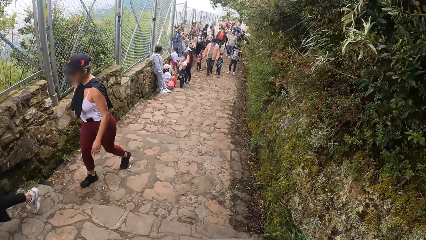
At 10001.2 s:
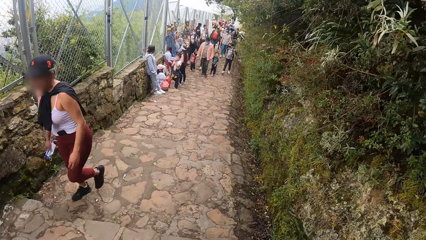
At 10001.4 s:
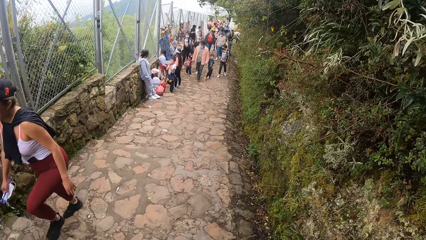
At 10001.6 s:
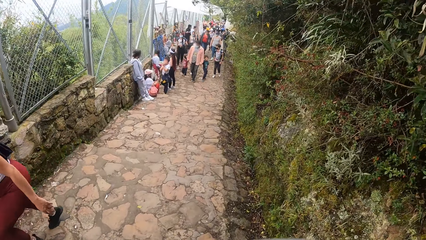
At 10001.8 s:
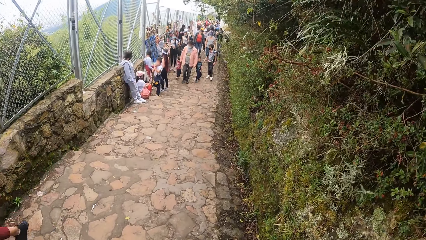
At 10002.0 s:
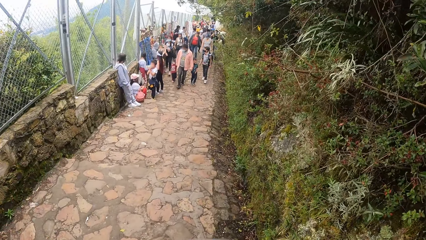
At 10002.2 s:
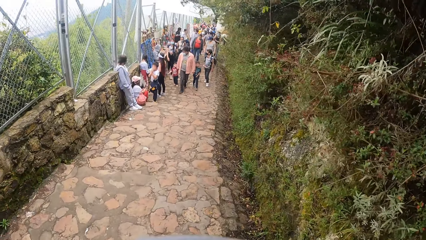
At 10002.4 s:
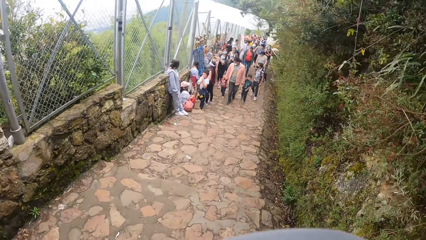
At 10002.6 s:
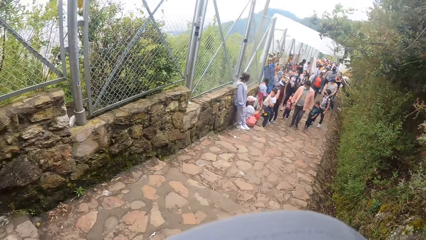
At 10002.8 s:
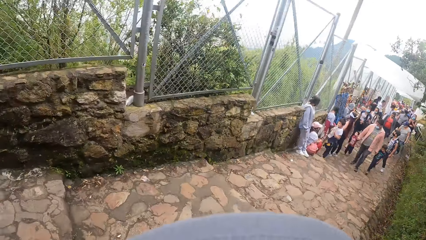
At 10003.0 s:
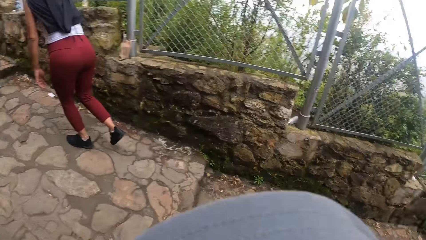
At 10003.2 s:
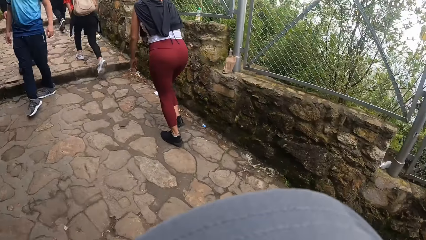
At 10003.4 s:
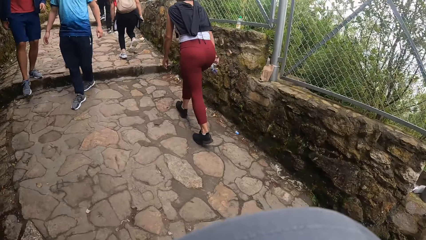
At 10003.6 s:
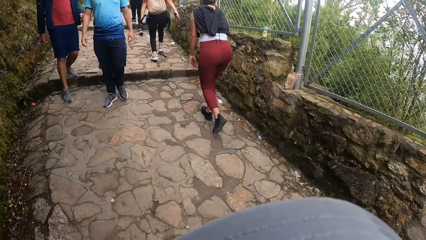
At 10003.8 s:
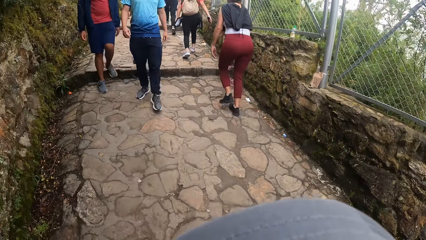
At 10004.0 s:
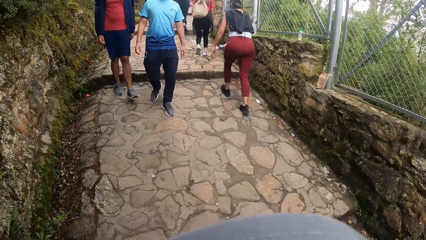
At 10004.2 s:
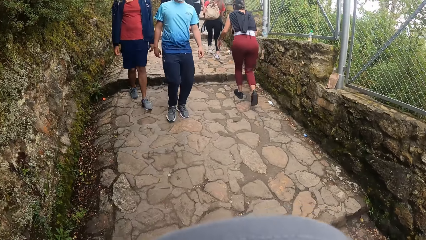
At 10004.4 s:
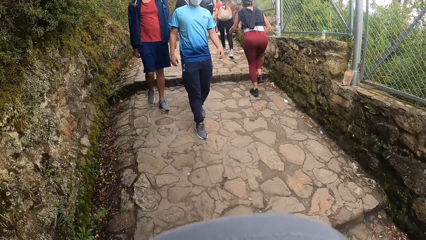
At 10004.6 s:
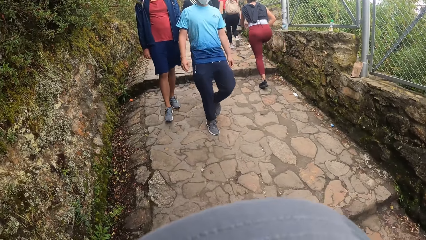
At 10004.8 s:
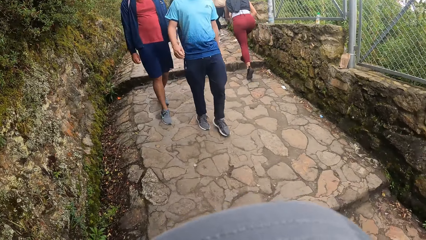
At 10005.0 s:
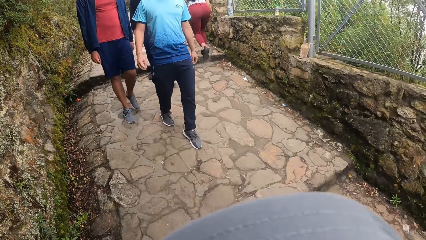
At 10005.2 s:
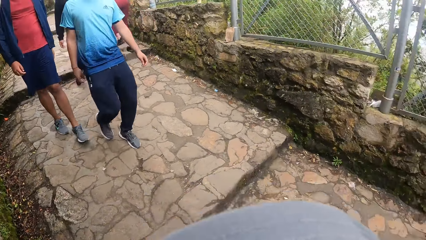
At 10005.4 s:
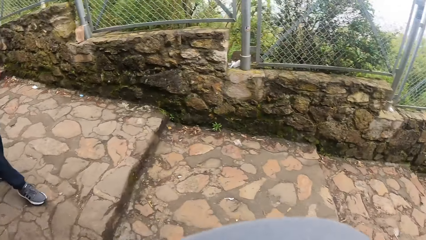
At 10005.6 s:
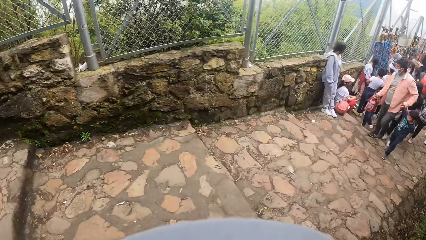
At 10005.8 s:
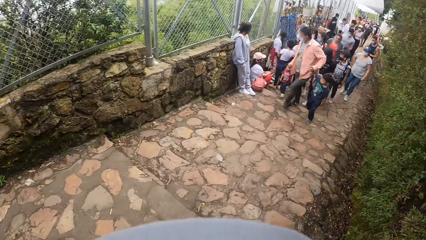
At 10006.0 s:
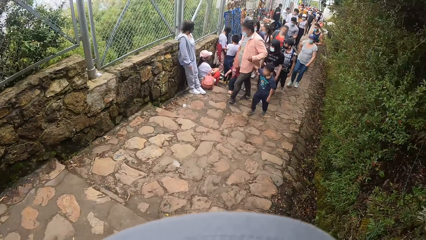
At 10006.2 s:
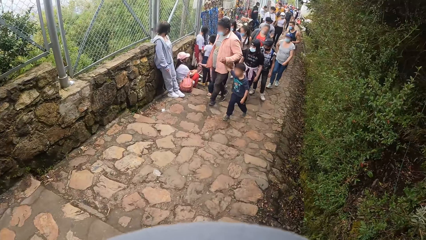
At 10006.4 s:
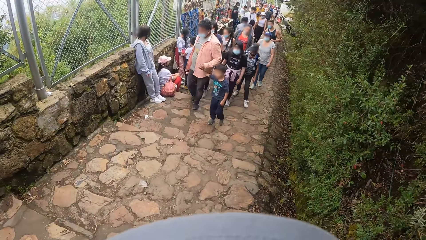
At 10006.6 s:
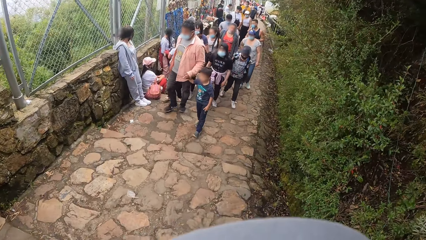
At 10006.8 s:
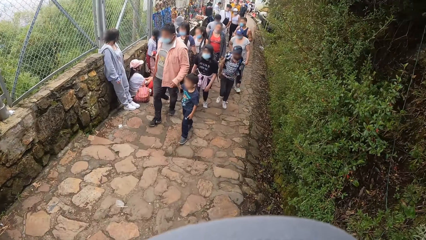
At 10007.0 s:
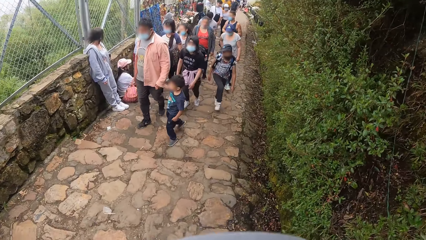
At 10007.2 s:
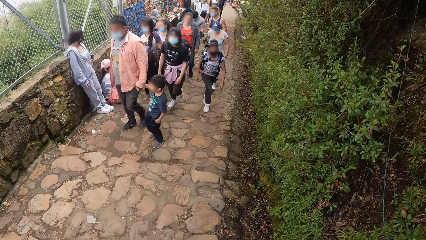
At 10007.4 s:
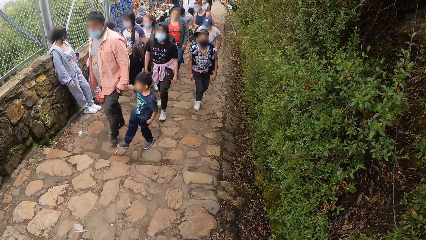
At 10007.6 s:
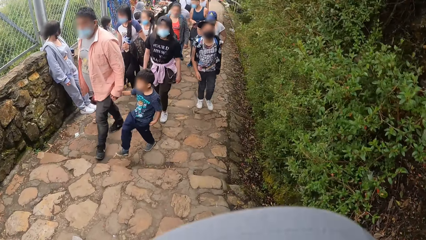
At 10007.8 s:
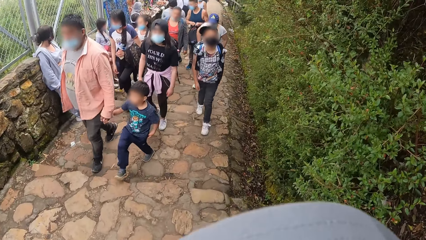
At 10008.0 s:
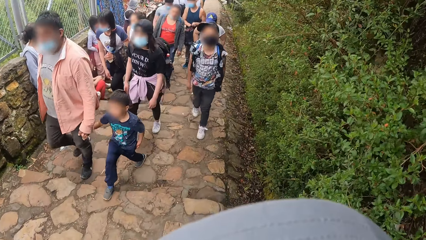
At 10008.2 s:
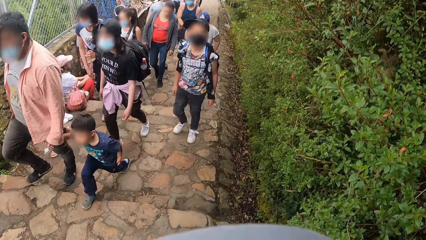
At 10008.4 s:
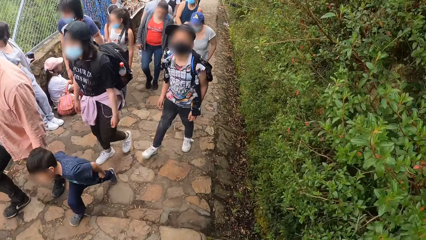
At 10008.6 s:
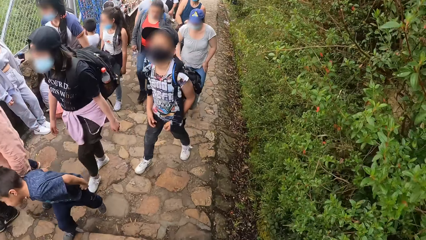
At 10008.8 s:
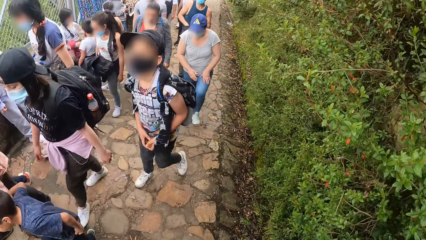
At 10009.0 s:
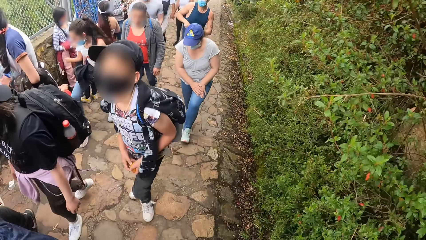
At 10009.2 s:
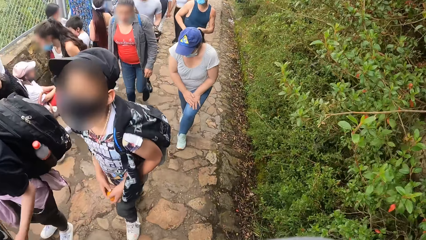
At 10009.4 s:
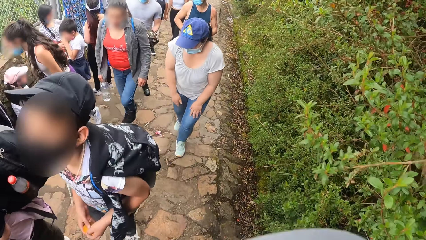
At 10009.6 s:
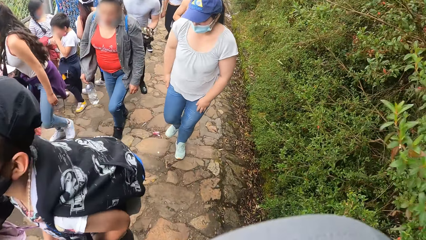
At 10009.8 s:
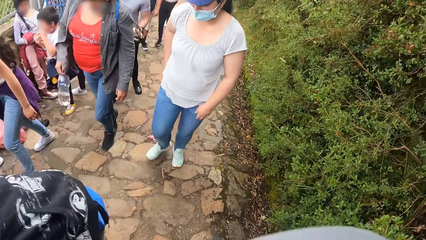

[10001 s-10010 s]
The camera wearer looks around the walkway. They stare at a man.

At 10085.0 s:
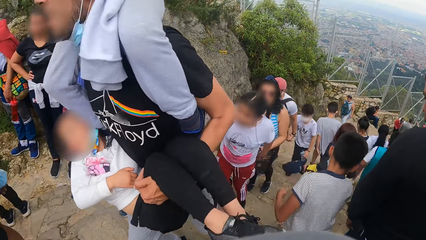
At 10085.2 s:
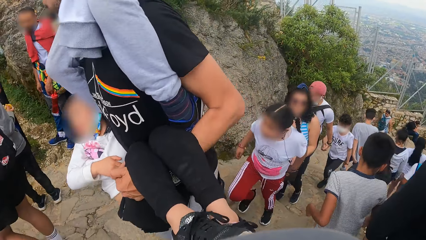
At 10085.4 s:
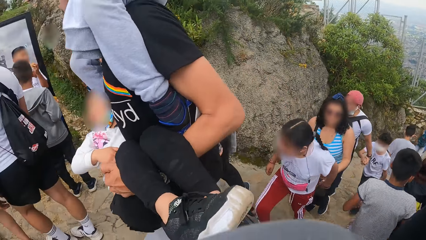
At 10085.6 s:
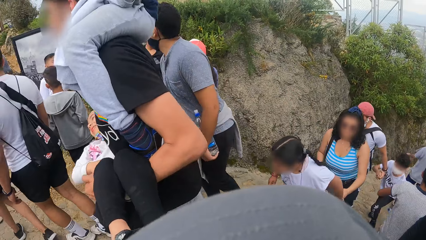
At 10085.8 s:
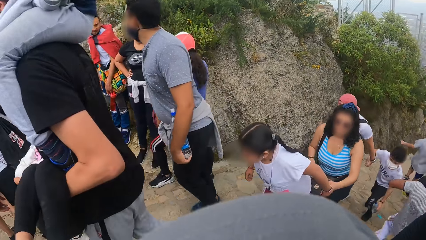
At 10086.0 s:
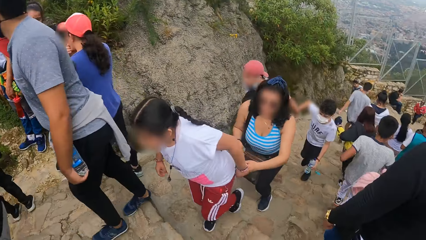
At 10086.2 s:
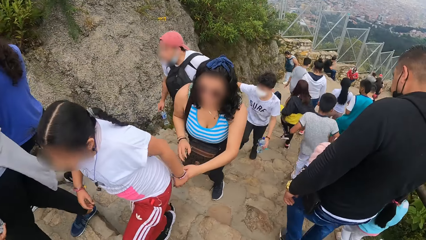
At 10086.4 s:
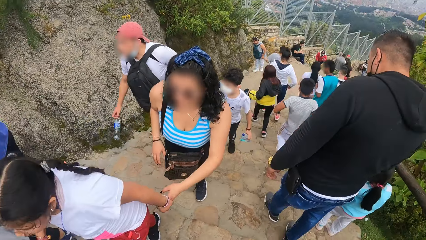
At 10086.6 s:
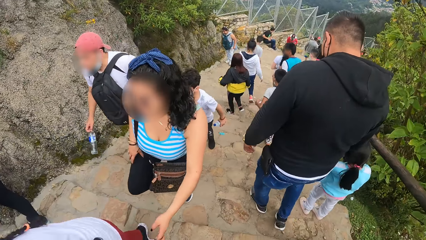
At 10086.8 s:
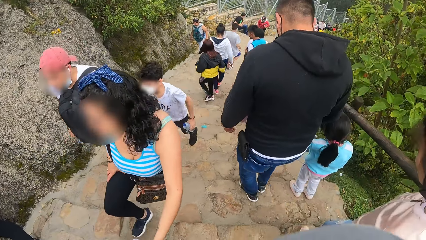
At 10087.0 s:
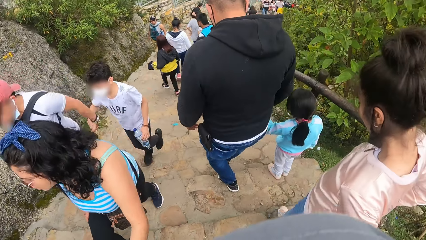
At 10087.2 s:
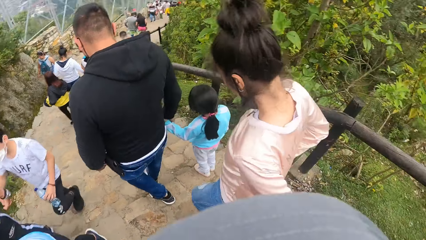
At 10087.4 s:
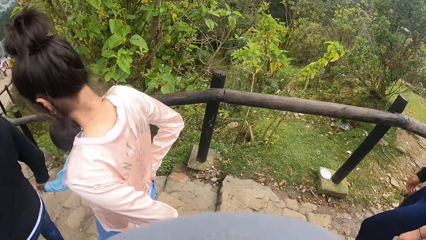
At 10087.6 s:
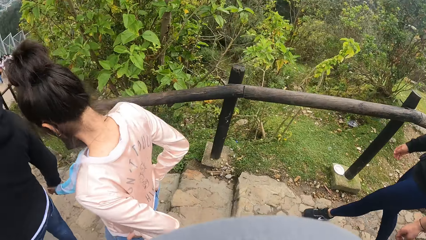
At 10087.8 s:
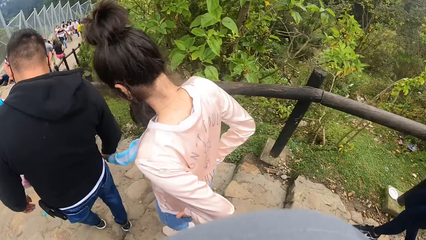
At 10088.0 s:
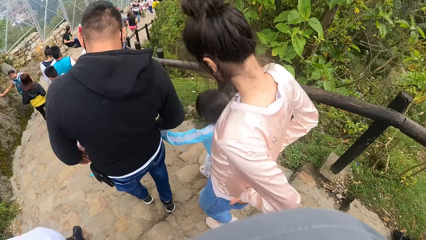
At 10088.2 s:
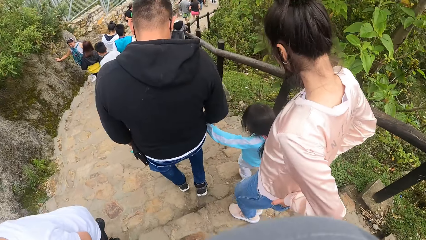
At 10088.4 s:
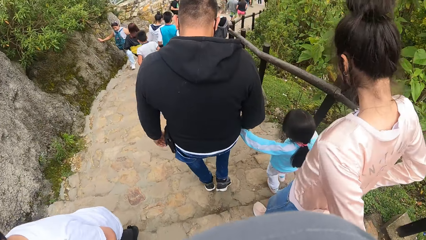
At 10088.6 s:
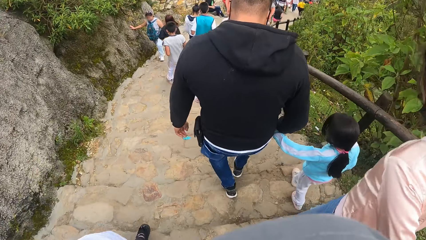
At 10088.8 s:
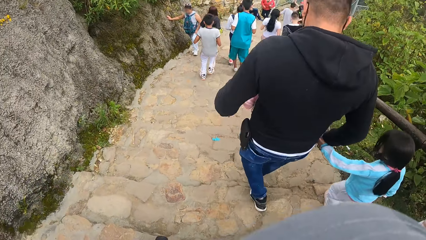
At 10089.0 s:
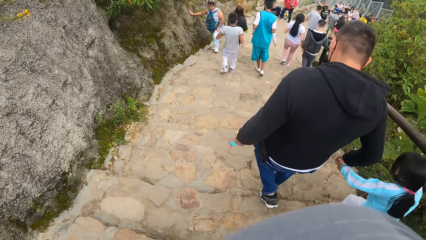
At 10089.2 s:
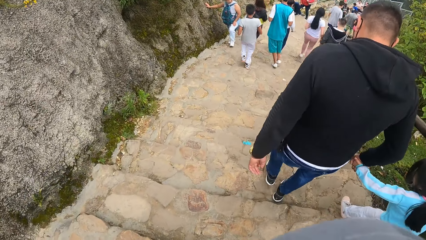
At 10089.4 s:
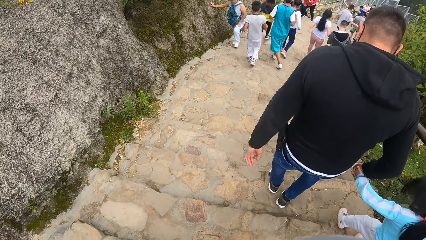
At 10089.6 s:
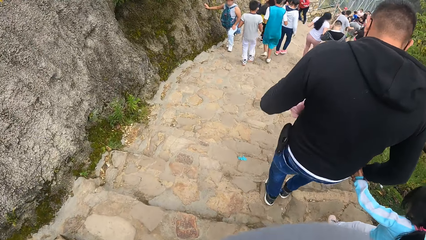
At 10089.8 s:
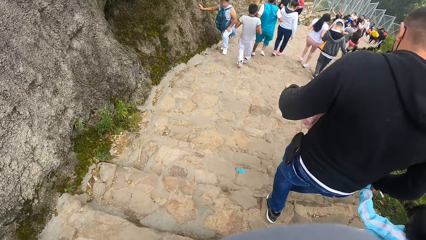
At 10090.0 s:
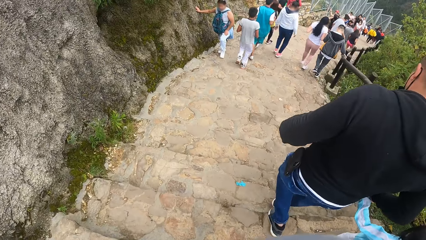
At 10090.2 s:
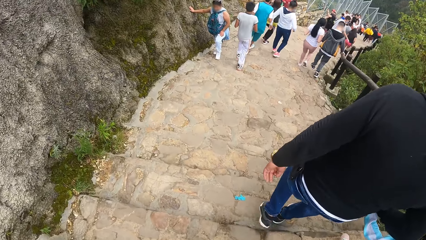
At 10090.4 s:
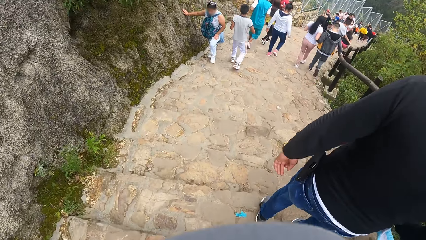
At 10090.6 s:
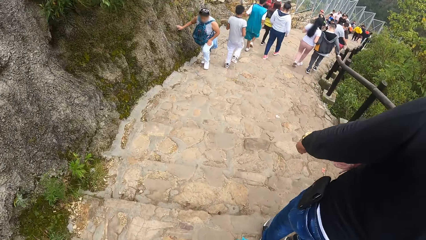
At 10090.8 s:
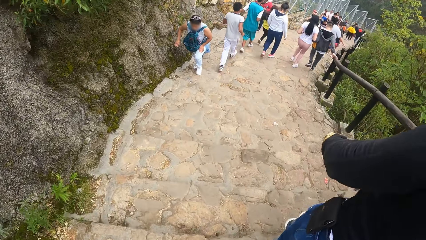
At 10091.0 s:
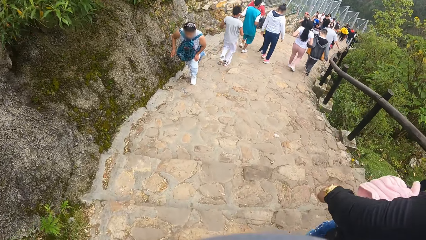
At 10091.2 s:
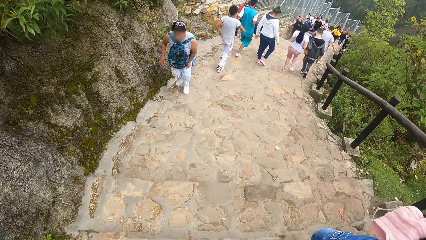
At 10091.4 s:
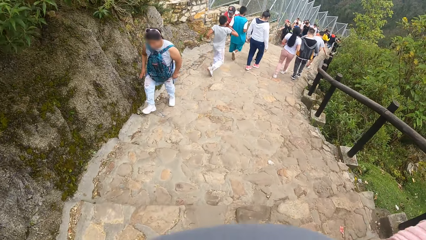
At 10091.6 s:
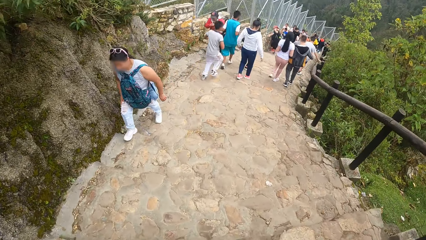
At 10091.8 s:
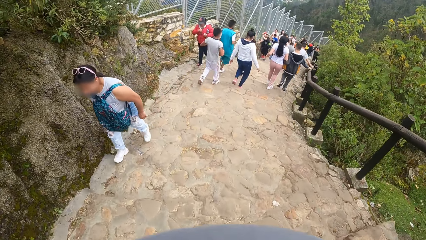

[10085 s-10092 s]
The camera wearer climbs down a staircase.
